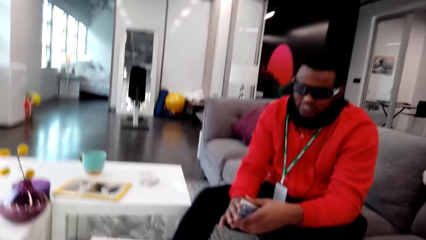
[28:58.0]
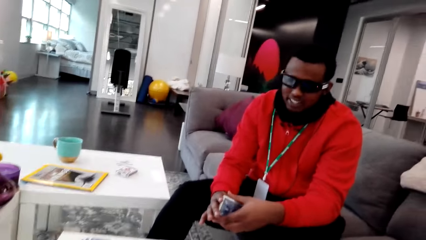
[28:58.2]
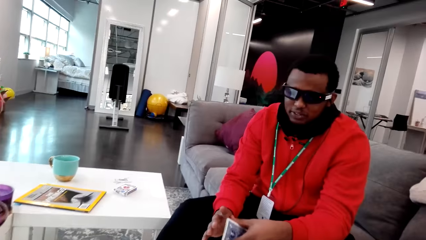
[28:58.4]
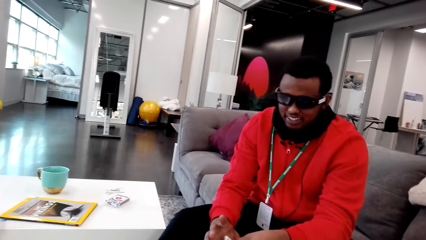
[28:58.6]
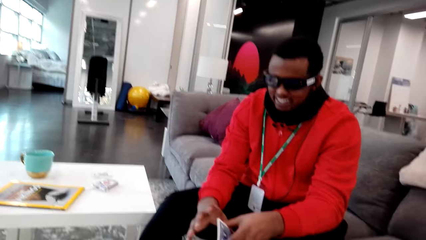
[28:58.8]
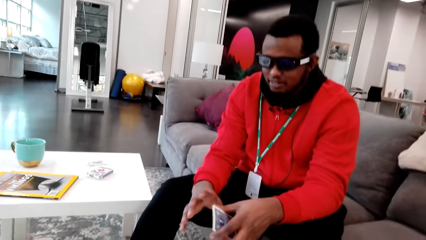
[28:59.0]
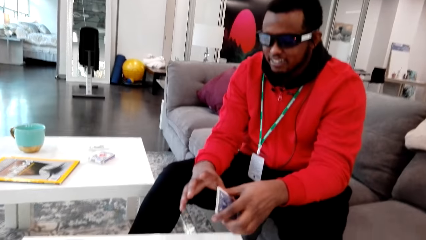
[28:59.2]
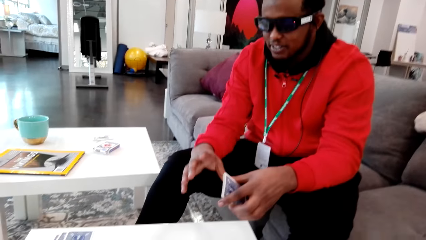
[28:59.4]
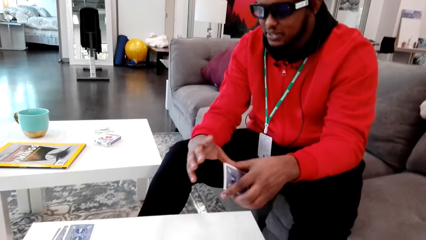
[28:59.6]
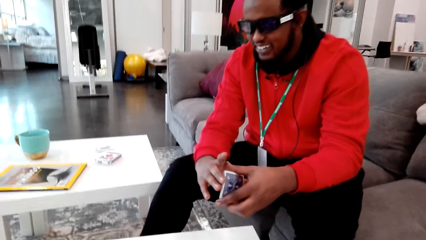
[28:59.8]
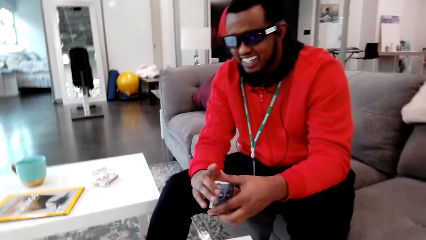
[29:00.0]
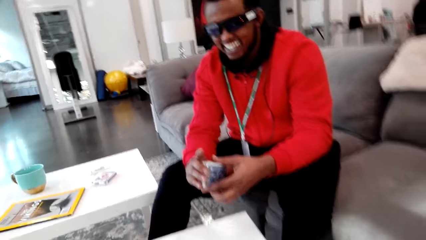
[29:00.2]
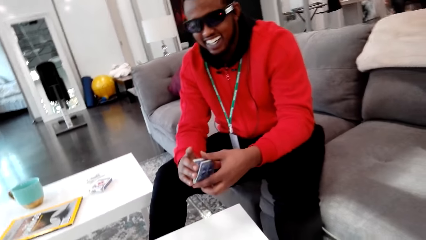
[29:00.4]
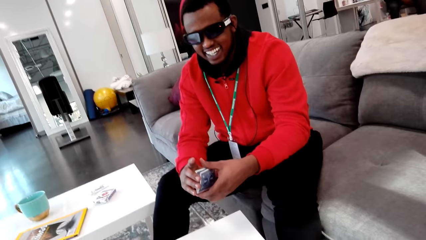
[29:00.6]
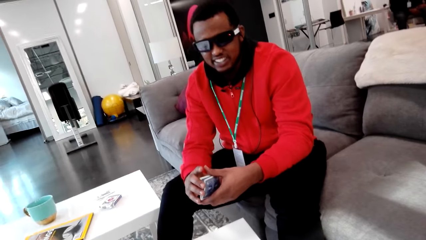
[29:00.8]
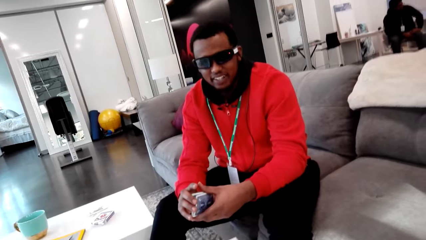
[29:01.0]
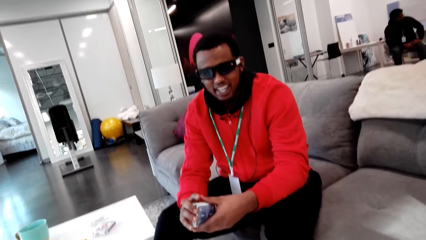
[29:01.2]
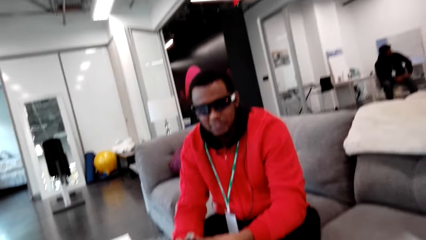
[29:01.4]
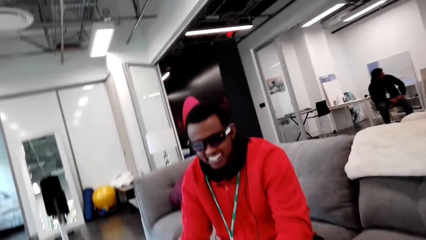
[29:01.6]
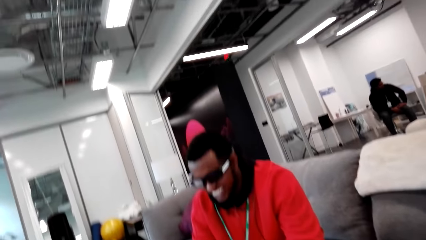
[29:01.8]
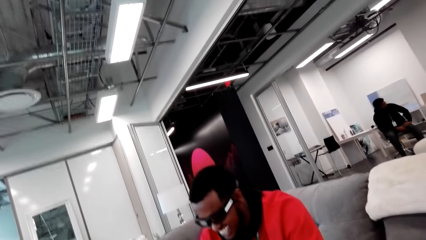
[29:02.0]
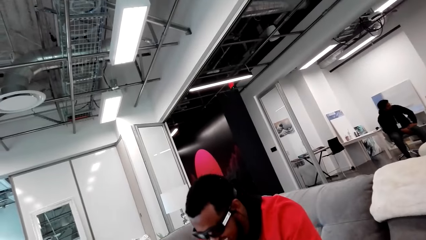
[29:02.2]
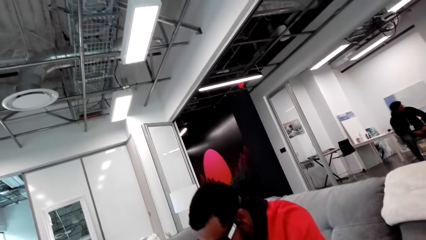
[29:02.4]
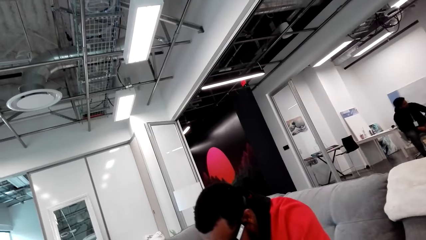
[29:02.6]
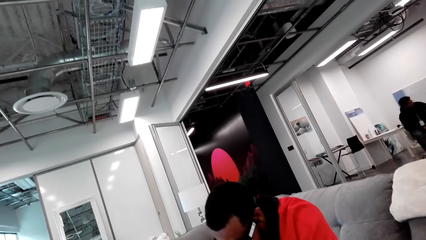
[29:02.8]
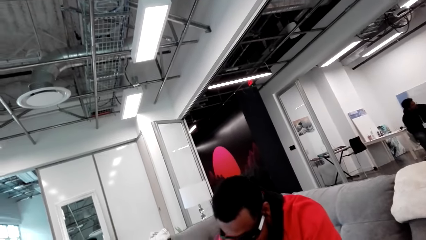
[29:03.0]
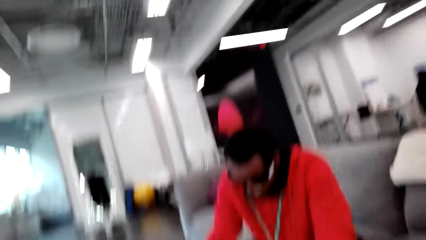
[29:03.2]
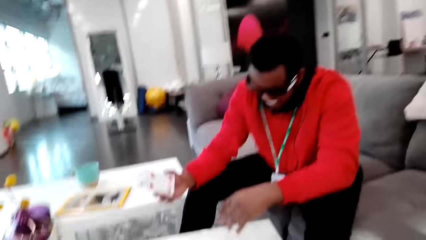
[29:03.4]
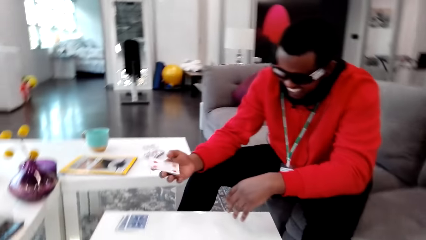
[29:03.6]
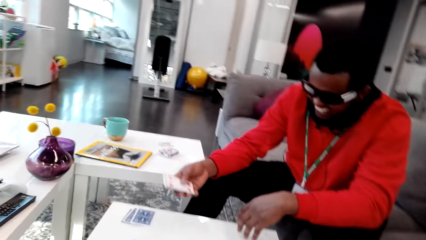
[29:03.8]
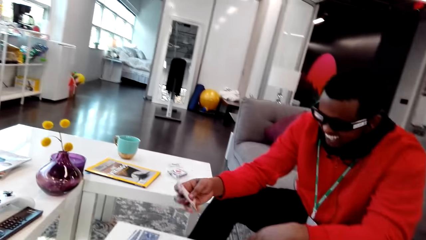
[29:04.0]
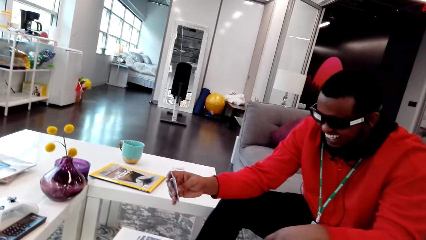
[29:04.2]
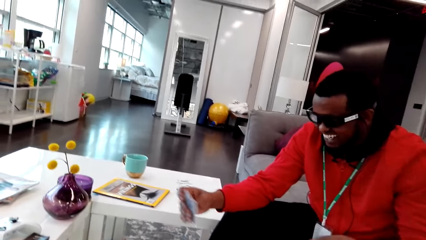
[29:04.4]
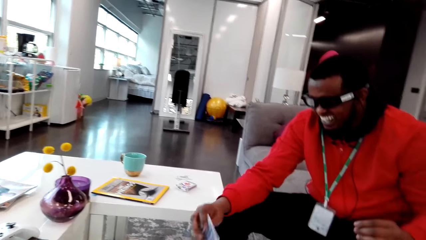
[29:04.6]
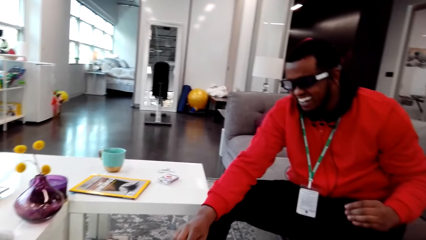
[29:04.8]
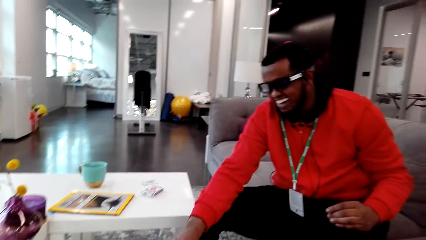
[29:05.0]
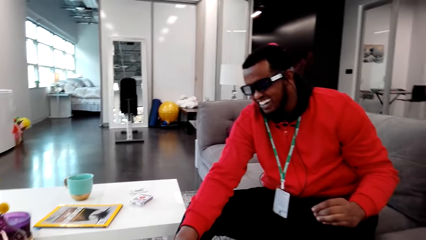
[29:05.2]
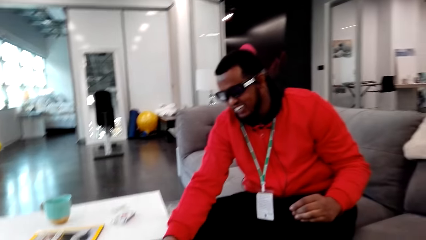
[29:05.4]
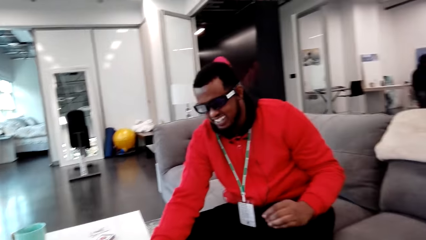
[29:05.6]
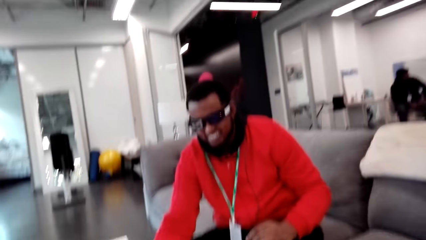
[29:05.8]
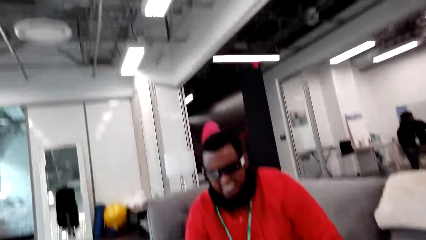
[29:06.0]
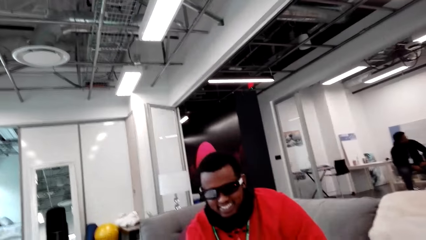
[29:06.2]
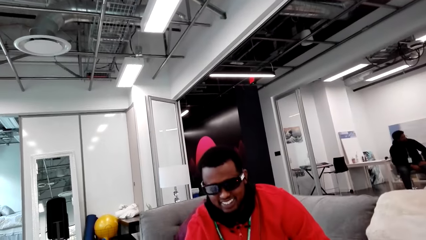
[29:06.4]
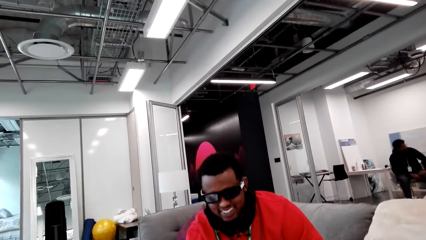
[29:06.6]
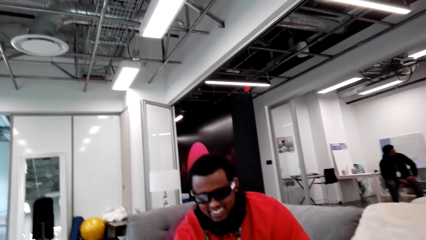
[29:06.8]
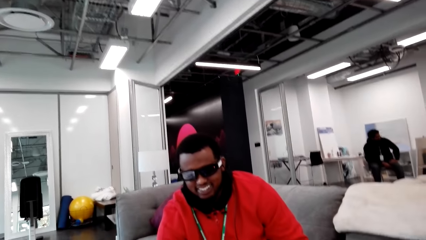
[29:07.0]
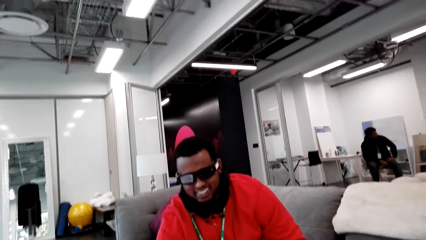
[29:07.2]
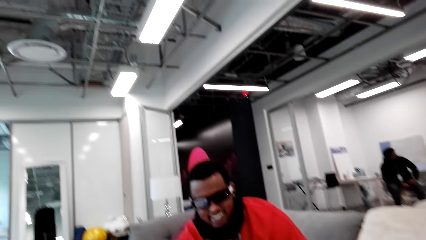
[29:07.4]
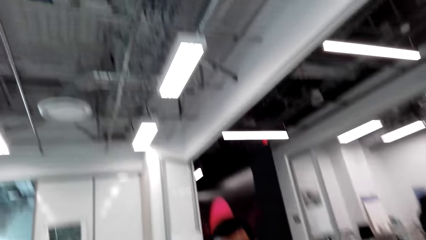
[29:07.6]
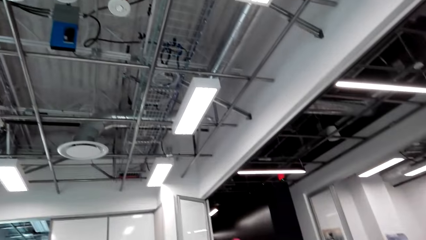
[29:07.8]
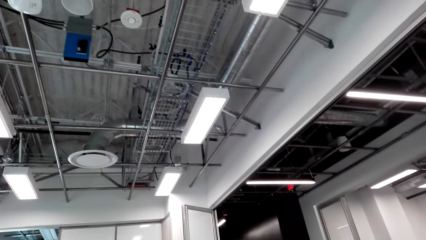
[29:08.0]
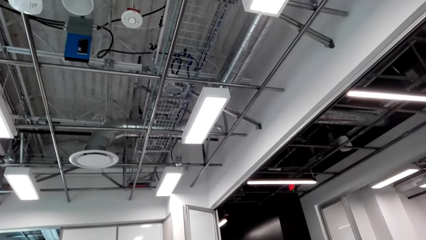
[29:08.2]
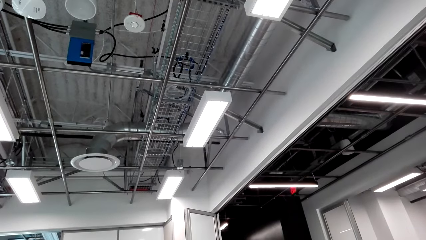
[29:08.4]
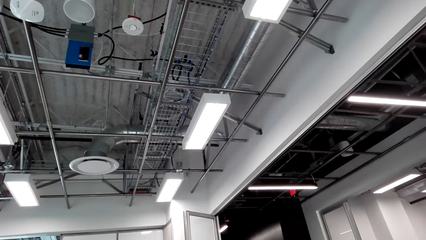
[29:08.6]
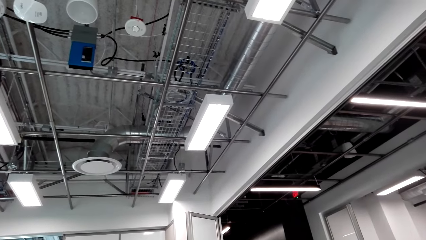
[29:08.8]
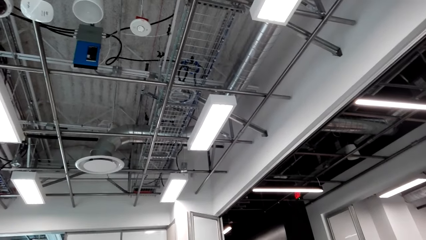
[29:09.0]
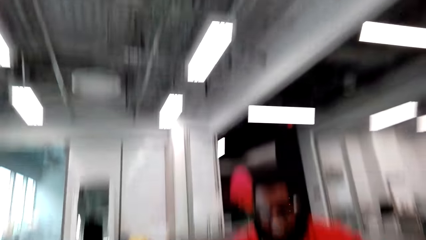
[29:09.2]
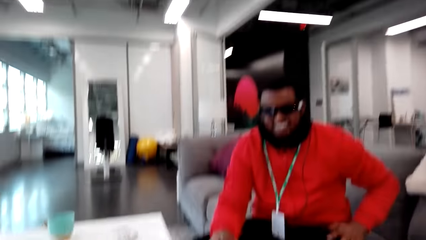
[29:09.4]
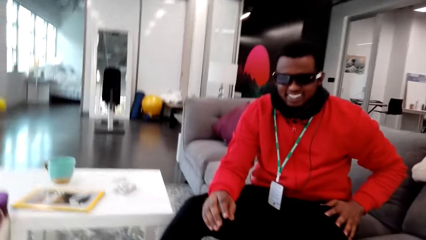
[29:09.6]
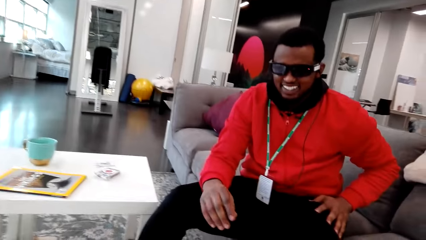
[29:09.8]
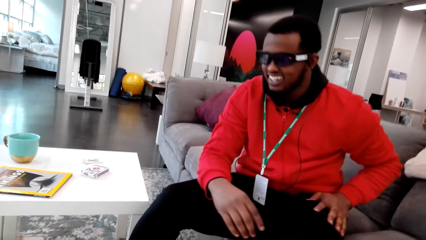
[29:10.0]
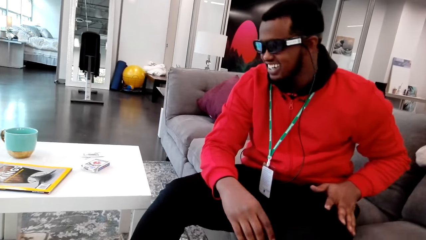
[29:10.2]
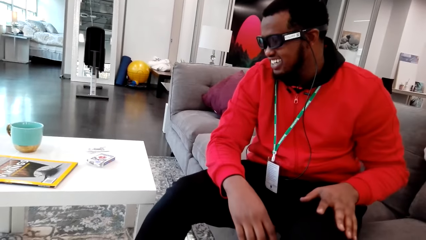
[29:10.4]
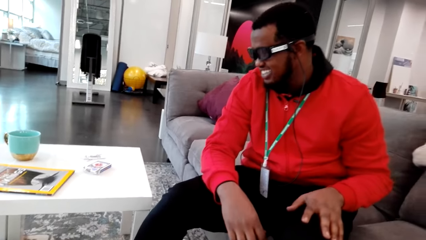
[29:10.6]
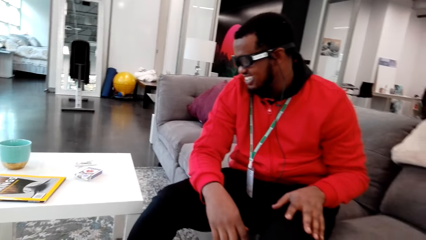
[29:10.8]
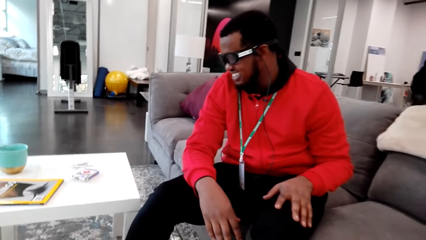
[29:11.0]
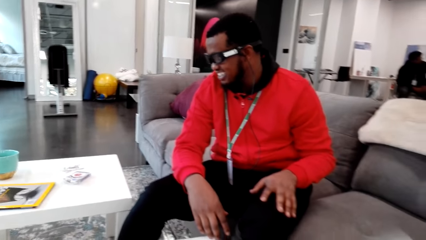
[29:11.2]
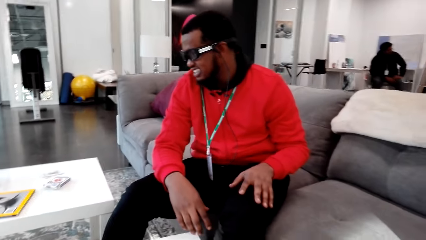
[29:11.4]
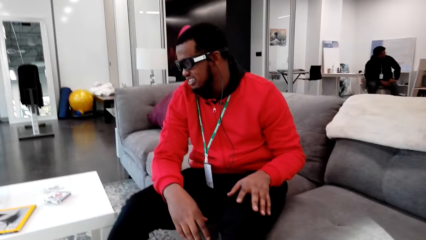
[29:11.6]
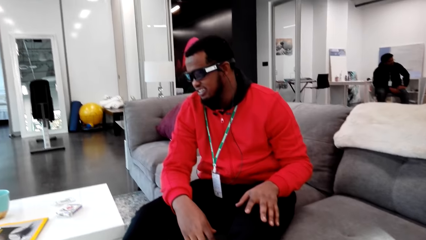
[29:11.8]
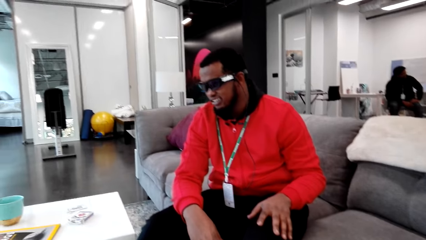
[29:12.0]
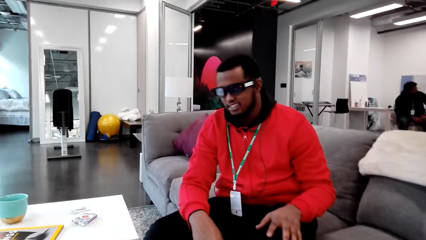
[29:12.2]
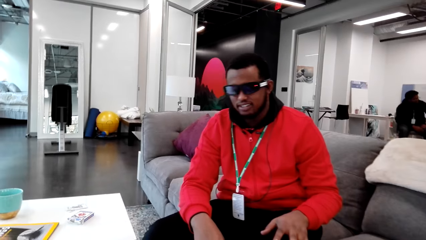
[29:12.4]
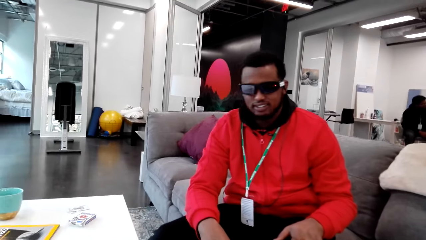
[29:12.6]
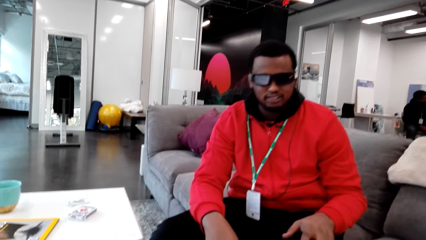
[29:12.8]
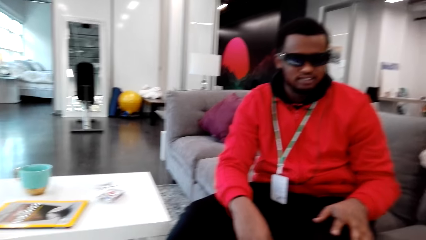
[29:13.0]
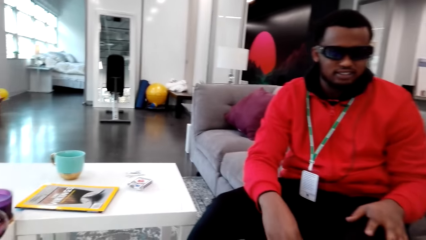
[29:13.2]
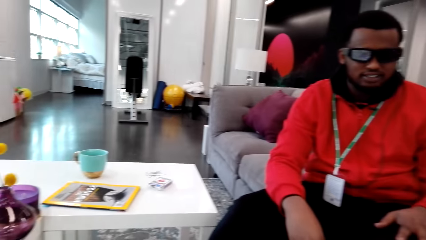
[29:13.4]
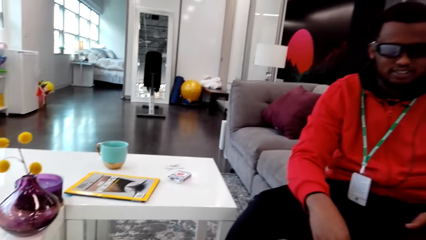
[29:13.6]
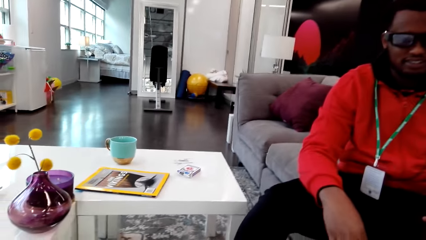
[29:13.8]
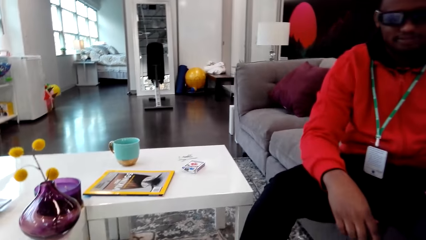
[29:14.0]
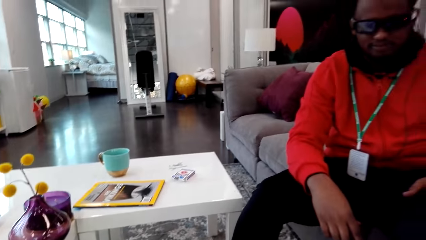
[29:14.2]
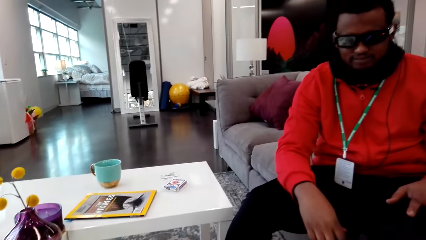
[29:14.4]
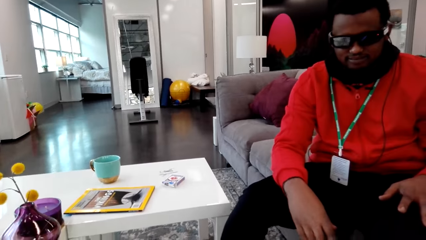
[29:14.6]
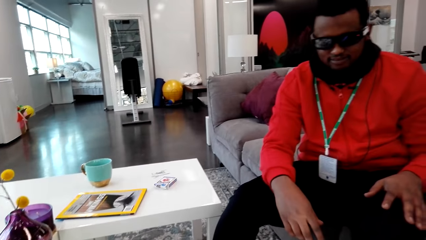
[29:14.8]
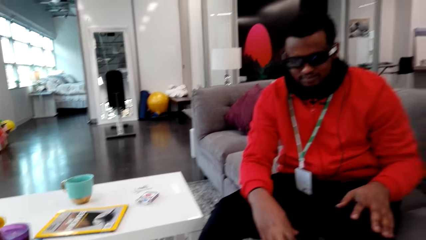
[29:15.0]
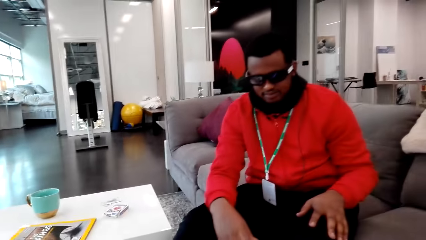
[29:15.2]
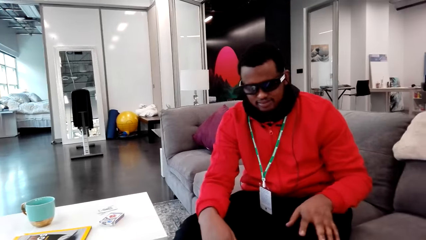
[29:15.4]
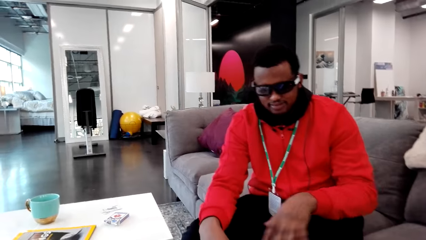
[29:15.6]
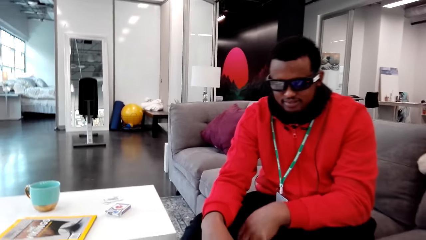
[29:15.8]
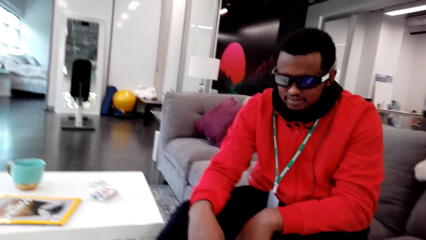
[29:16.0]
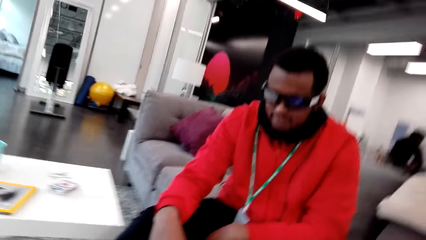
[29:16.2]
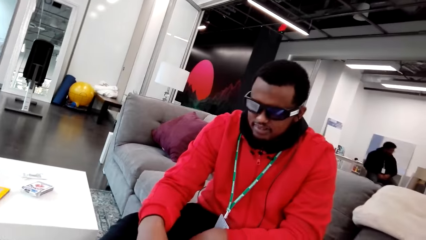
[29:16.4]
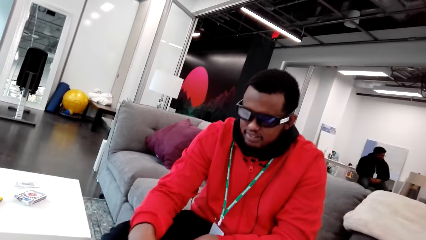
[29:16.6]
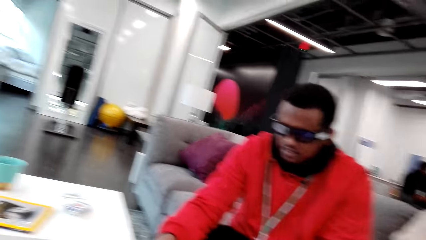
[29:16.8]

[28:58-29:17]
The man talks to the camera wearer. The camera wearer laughs. The man talks to the camera wearer. The man puts his cards down. The camera wearer talks to the man. The man laughs. The camera wearer talks to the man.
